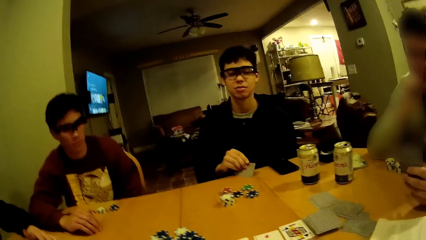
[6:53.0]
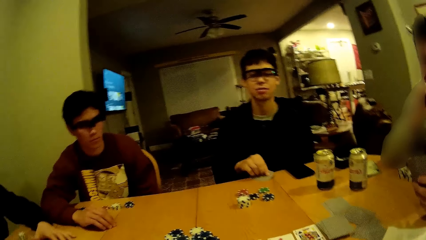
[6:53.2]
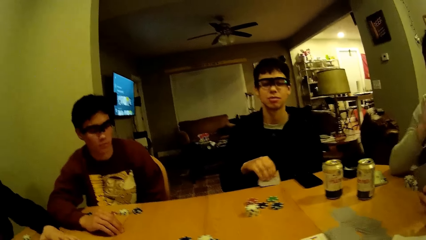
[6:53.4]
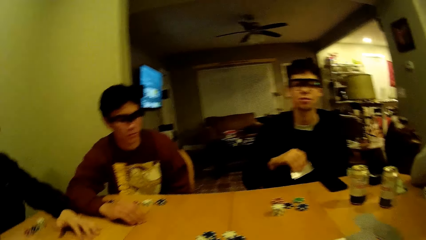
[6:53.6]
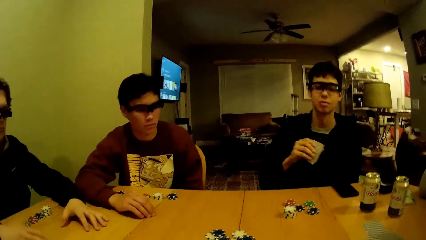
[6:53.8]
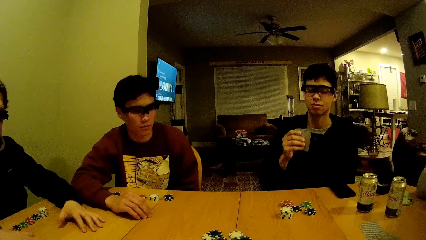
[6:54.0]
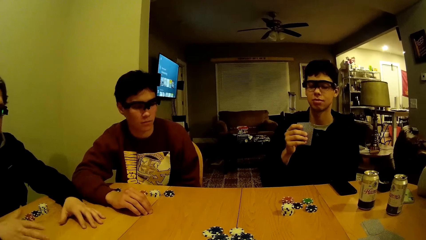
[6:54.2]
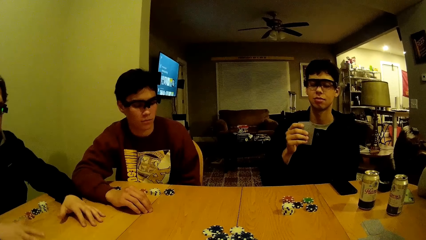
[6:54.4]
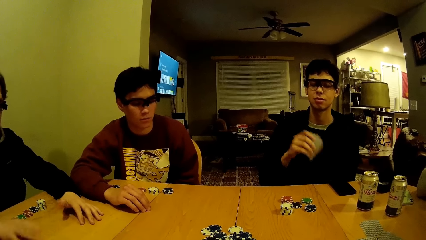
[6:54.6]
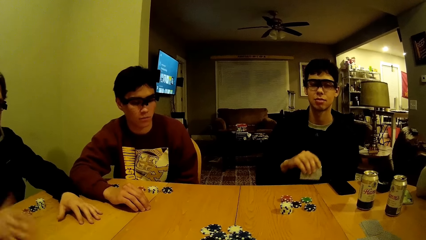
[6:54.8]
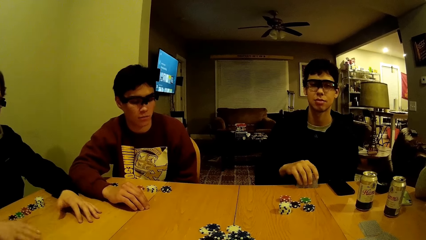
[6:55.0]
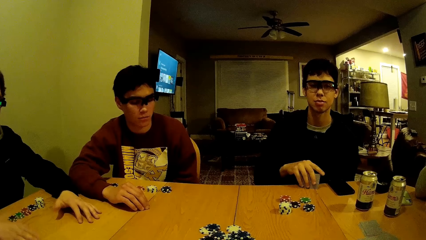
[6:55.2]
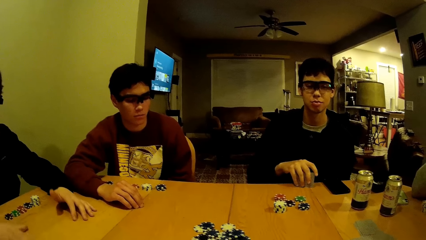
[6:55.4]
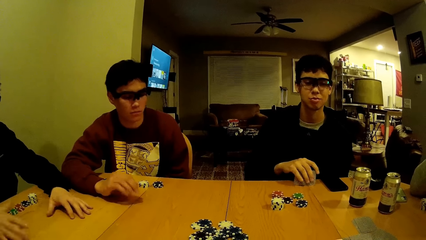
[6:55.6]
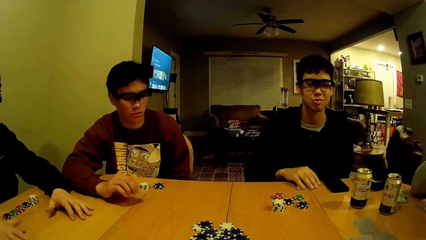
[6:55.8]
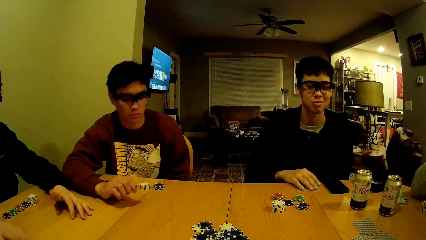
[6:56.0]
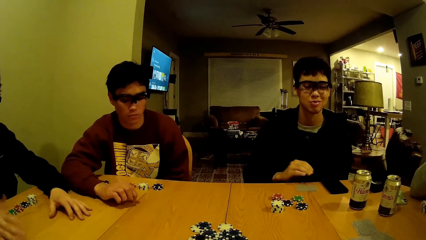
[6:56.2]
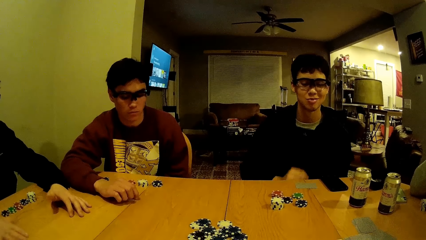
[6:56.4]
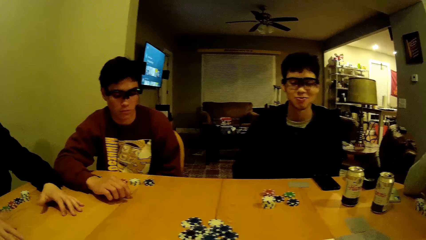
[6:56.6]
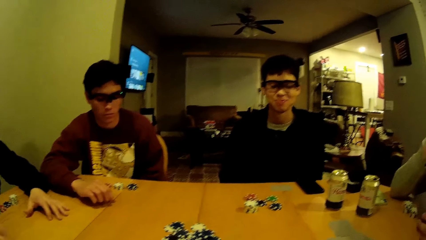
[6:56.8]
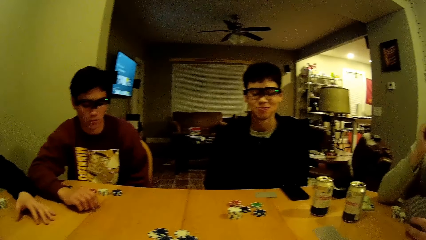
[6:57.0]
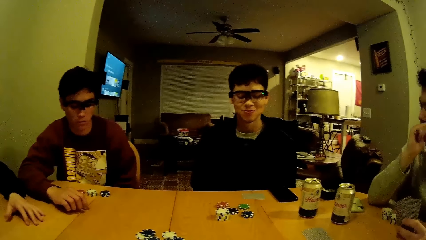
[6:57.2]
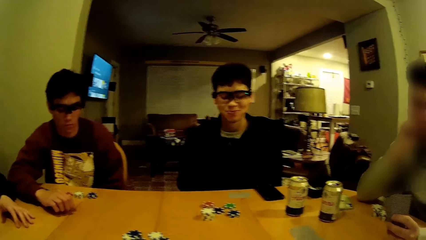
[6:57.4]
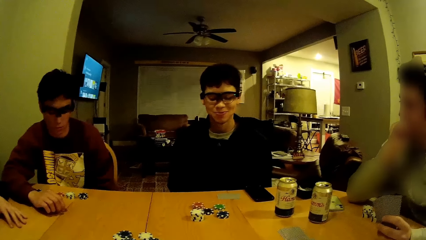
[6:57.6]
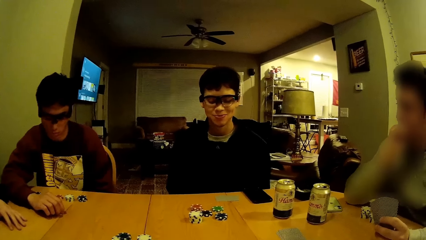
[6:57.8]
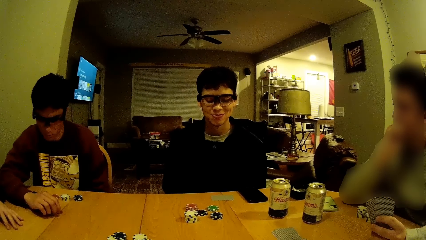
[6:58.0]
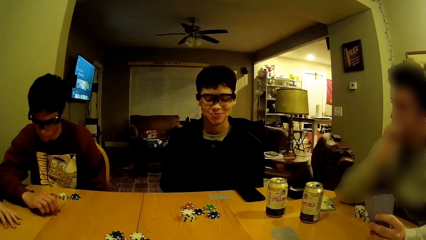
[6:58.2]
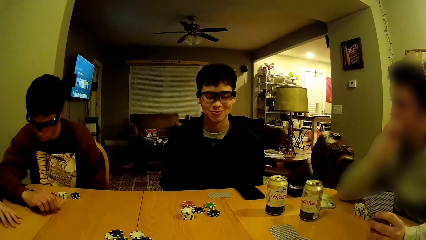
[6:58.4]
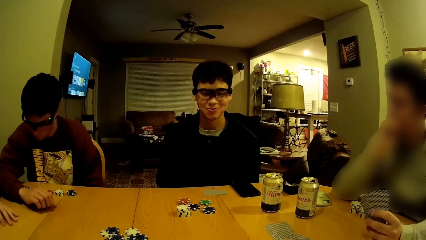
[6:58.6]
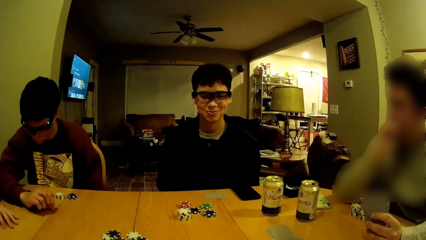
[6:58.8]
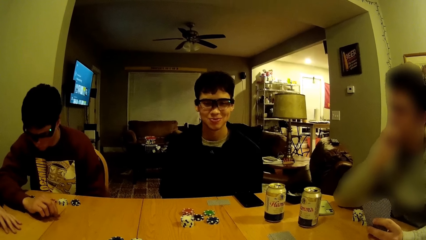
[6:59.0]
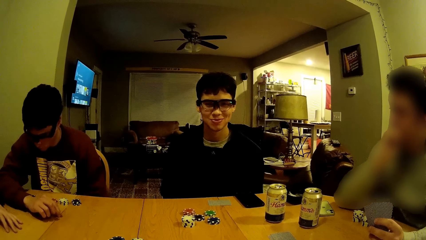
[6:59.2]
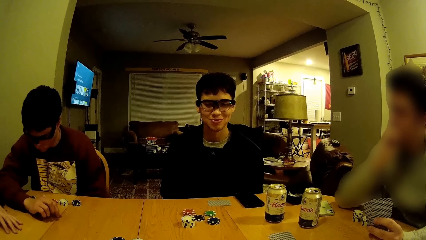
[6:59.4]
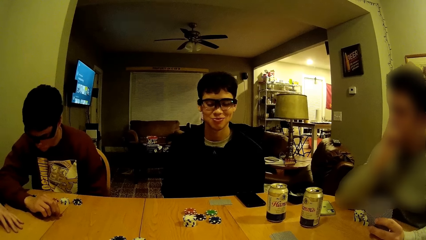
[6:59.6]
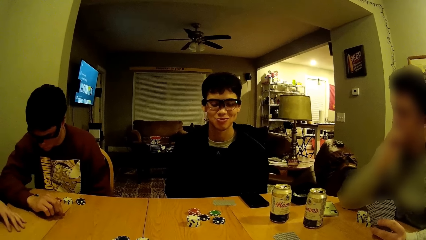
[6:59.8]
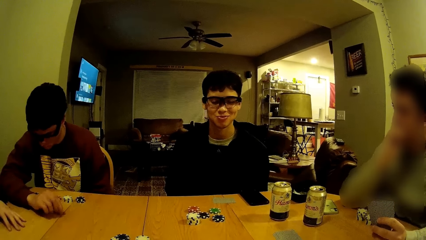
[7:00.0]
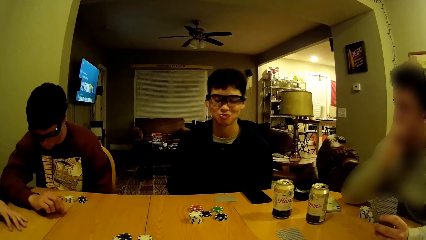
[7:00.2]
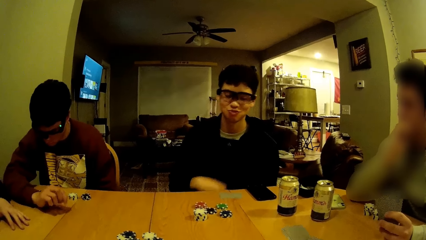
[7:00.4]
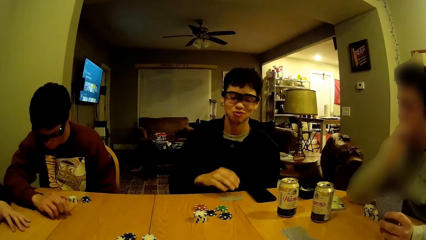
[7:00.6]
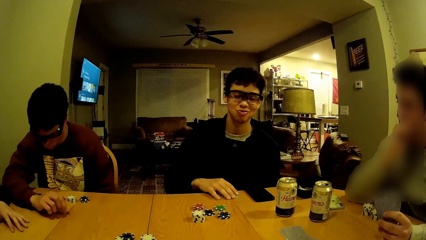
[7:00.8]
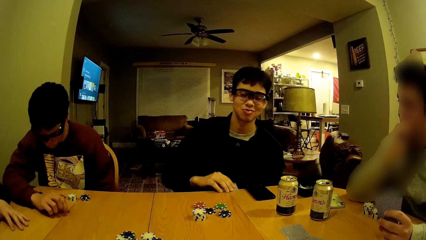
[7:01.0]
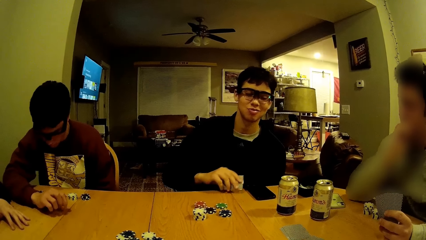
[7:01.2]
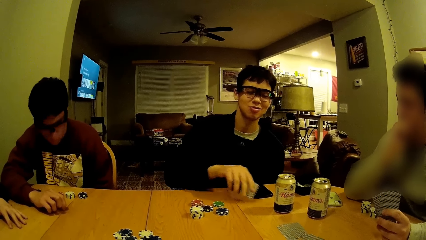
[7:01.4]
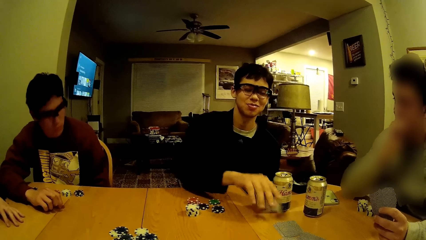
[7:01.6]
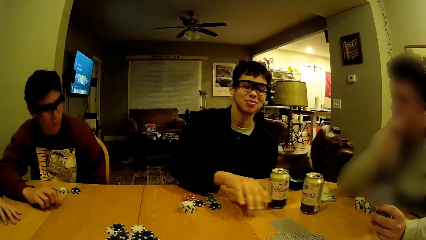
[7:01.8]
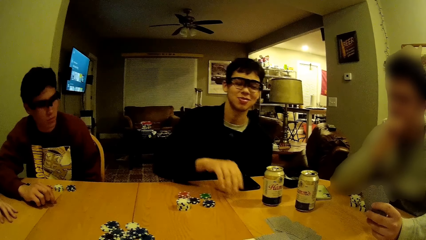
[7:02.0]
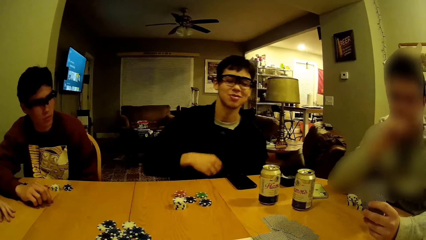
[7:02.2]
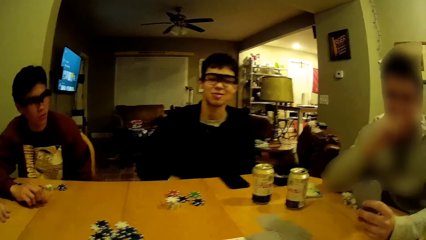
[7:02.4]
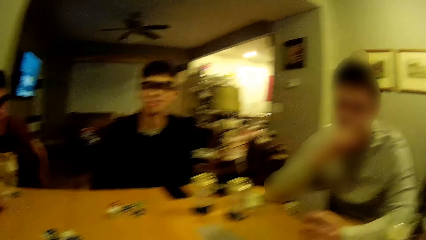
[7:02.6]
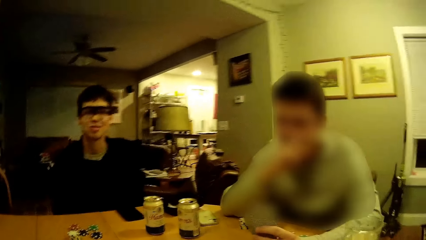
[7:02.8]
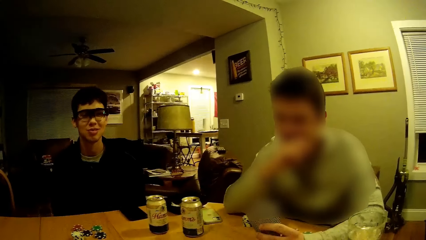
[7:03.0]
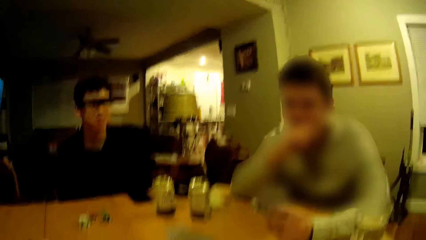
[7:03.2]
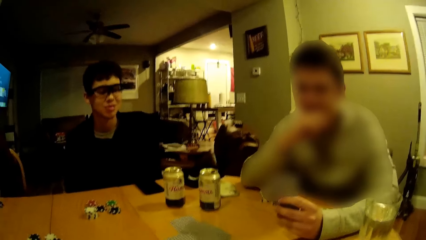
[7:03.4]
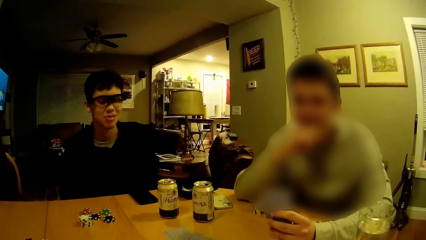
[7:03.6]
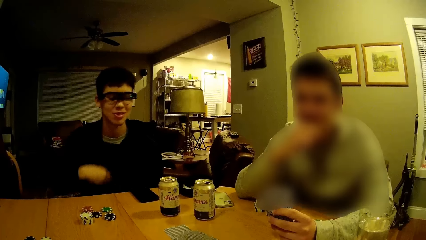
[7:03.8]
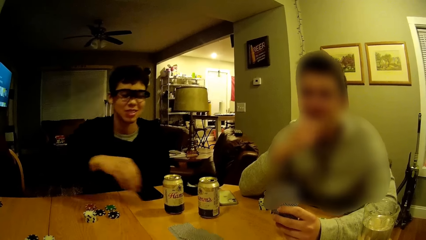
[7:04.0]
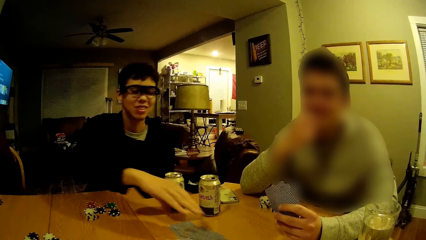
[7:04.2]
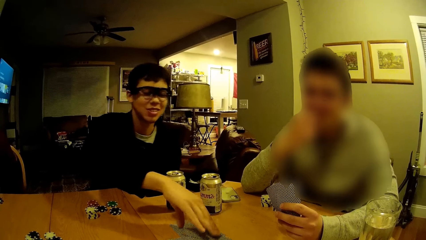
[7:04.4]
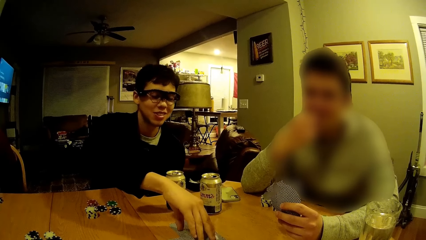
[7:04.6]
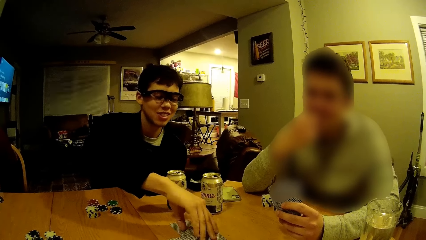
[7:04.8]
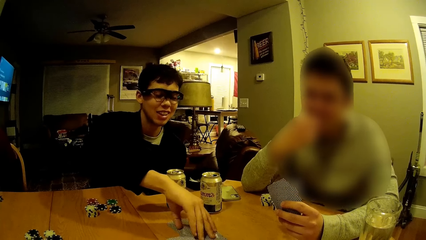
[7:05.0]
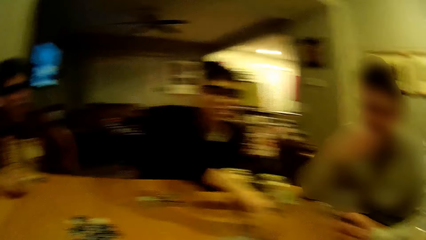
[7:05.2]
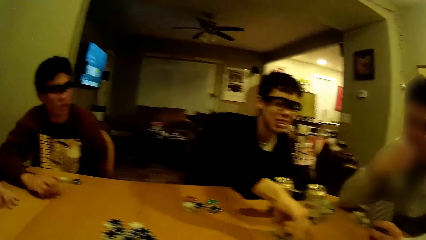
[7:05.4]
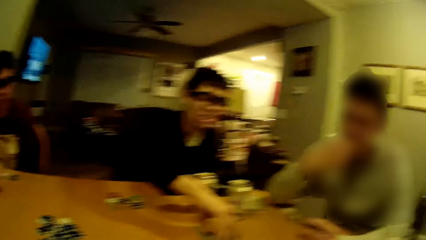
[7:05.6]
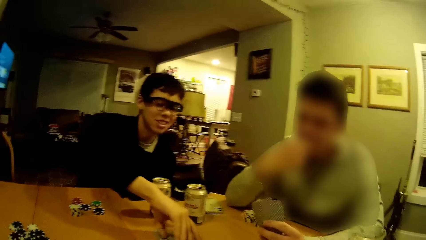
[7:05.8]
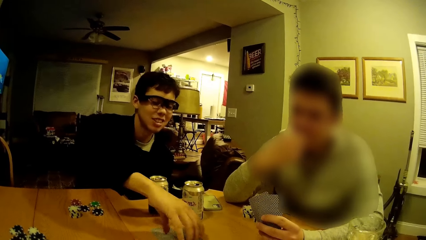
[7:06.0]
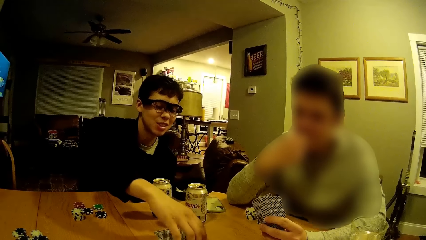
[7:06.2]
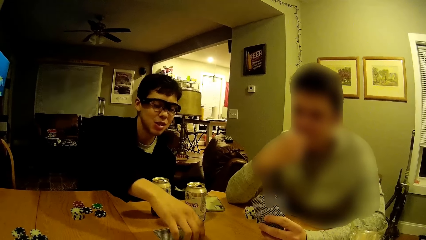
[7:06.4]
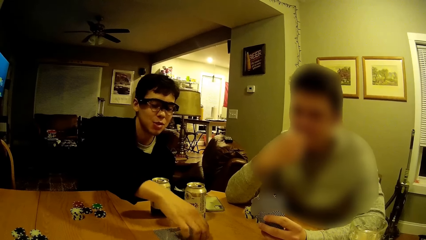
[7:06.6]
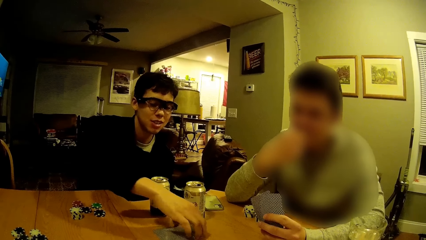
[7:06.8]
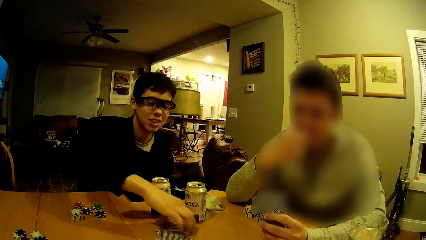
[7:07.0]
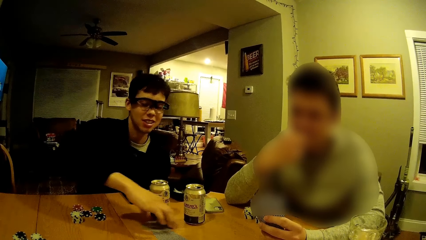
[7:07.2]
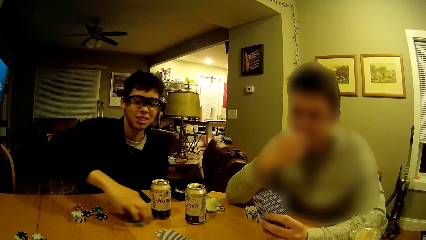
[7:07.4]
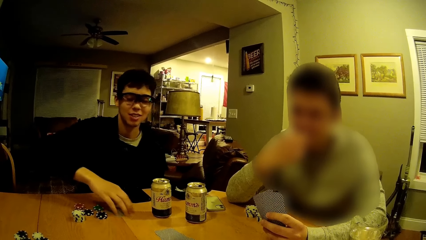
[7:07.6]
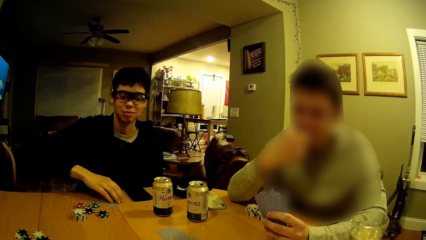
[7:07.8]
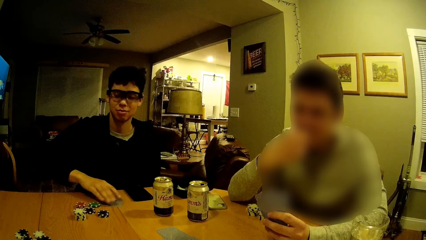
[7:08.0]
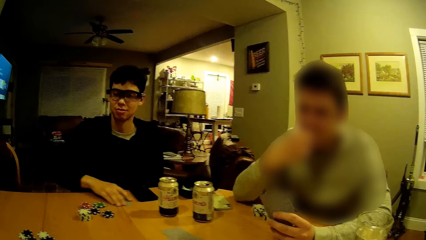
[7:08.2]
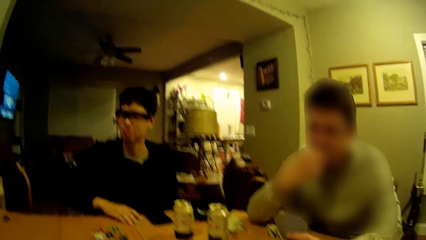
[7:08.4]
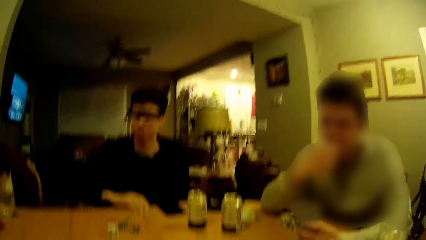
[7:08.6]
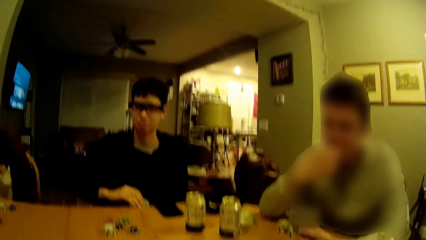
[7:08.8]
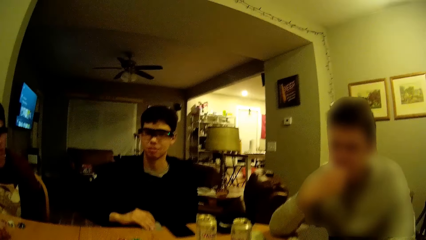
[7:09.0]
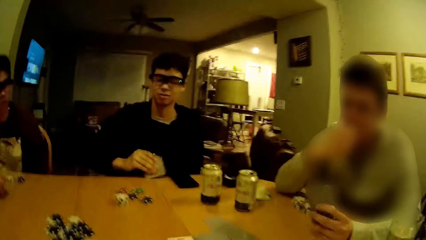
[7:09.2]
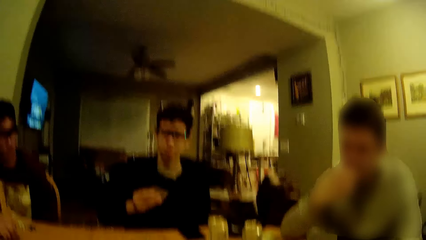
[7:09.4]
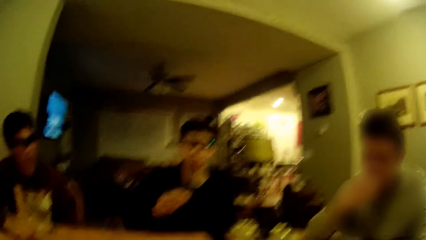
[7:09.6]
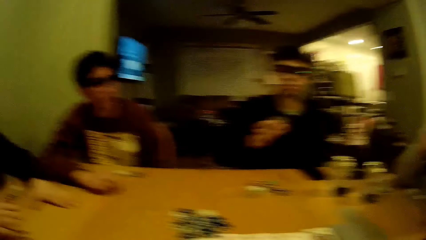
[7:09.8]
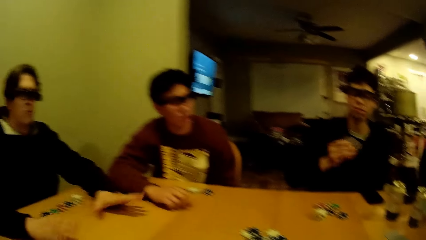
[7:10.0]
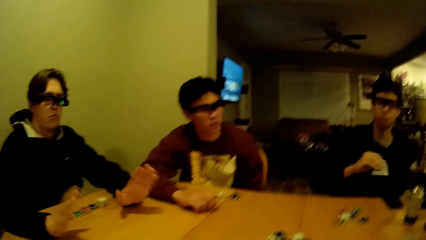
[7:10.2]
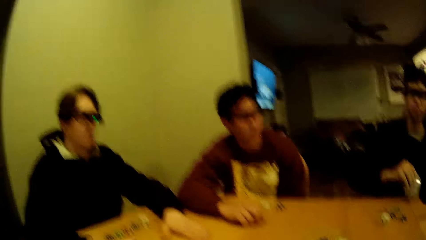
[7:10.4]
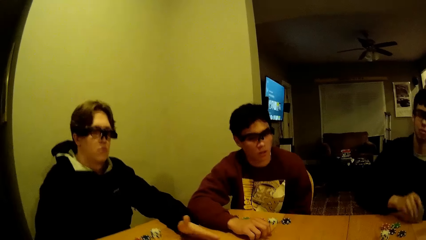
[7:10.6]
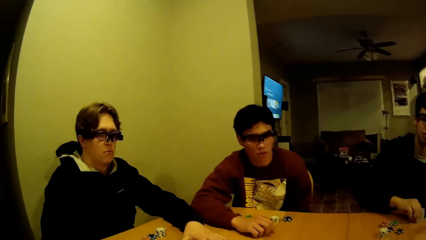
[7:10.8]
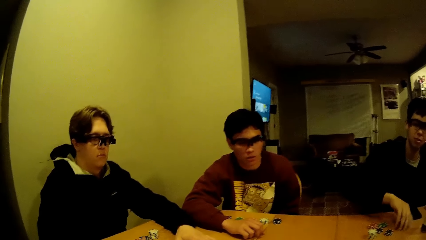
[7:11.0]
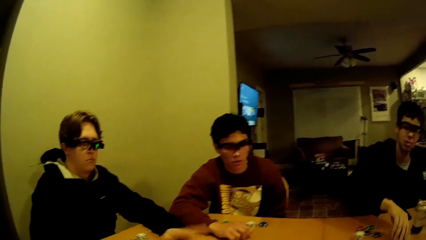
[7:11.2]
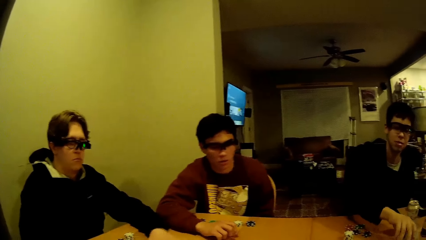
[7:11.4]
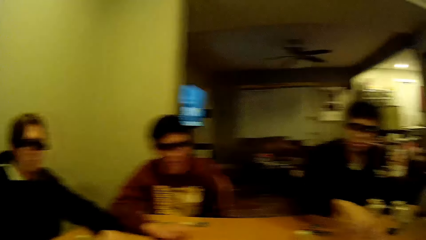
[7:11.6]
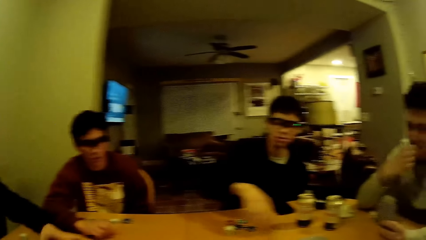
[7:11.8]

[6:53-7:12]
A man picks a card from the table with his right hand and drops the card on the table with his right hand. The man picks the card from the table with his right hand. A person plays casino game. The man drops the card on the table with his right hand. The person plays casino game again. The camera wearer dialogues to another person. The man shuffles the cards on the table with his right hand. A third person taps the table.
